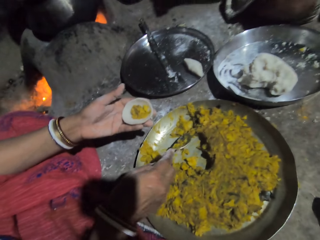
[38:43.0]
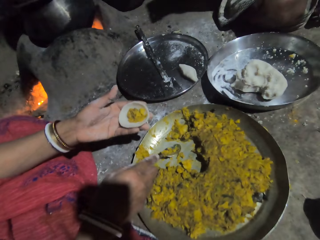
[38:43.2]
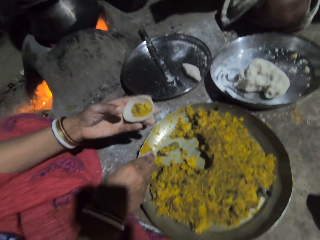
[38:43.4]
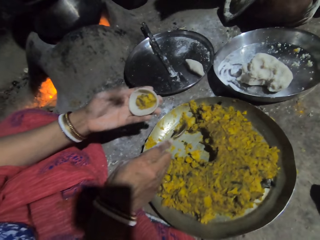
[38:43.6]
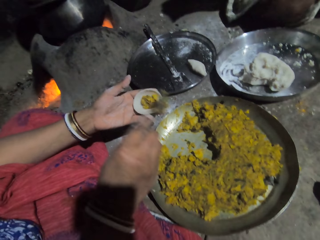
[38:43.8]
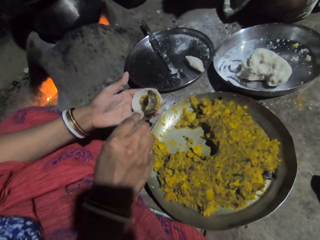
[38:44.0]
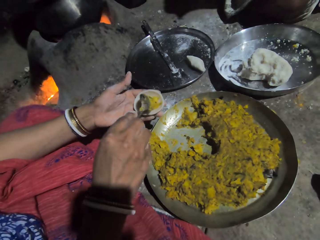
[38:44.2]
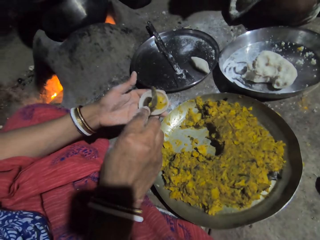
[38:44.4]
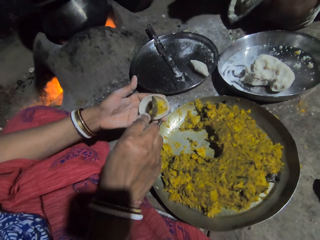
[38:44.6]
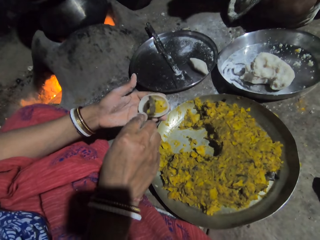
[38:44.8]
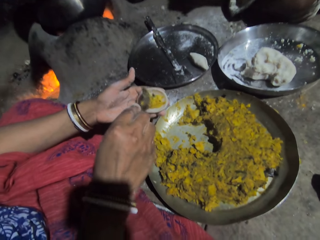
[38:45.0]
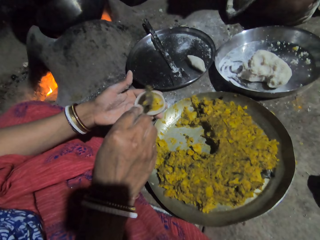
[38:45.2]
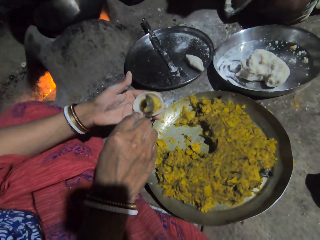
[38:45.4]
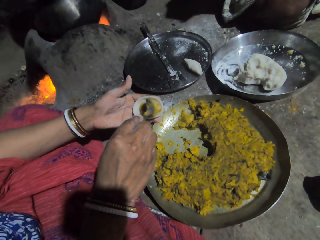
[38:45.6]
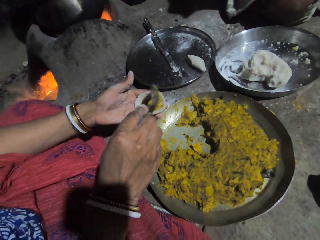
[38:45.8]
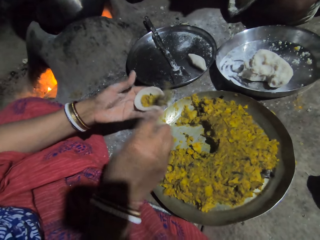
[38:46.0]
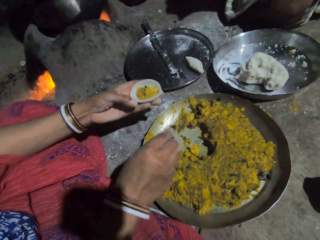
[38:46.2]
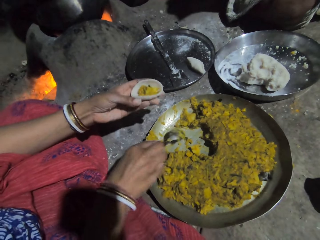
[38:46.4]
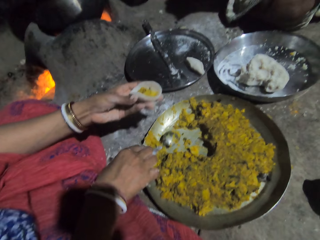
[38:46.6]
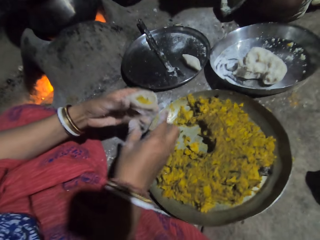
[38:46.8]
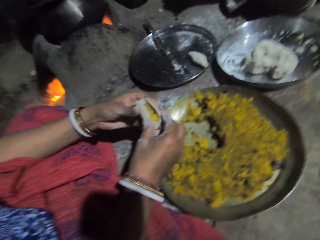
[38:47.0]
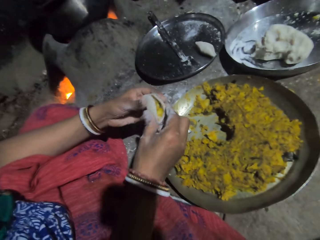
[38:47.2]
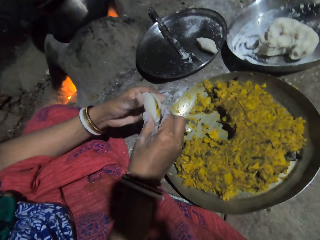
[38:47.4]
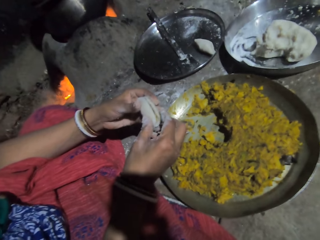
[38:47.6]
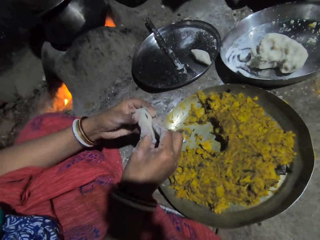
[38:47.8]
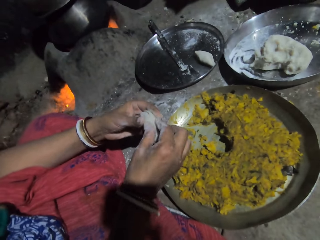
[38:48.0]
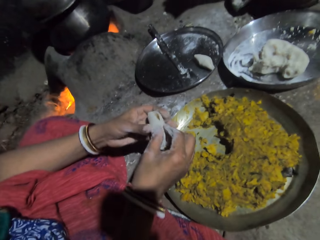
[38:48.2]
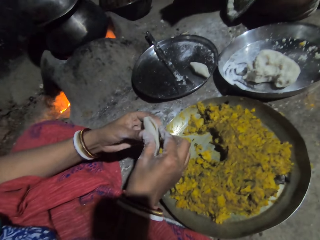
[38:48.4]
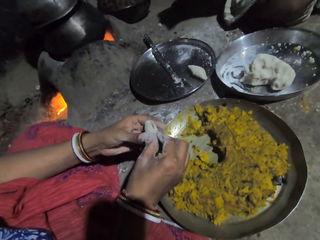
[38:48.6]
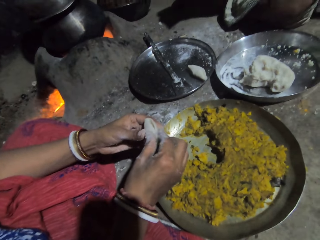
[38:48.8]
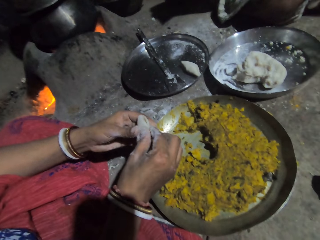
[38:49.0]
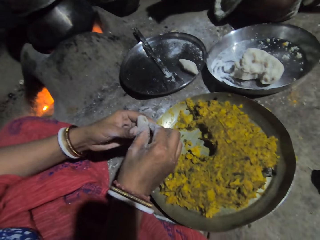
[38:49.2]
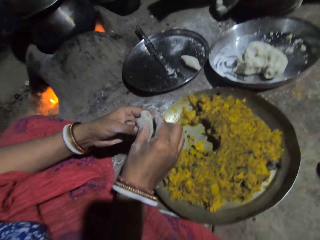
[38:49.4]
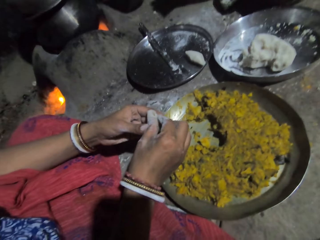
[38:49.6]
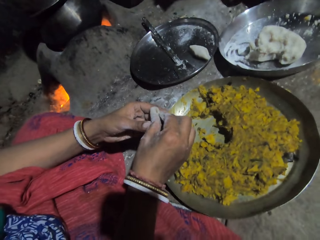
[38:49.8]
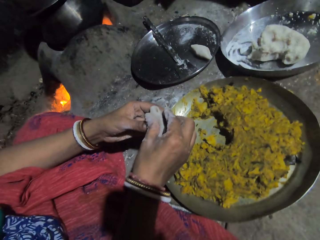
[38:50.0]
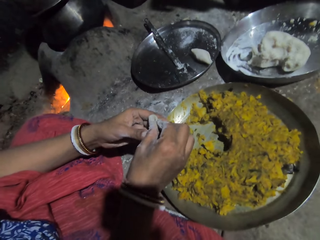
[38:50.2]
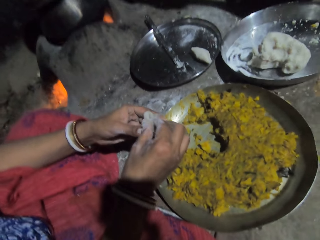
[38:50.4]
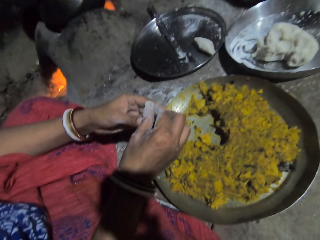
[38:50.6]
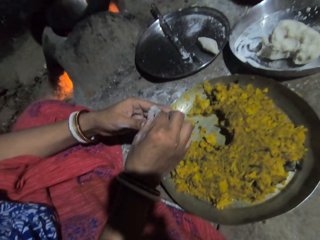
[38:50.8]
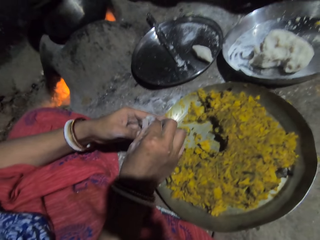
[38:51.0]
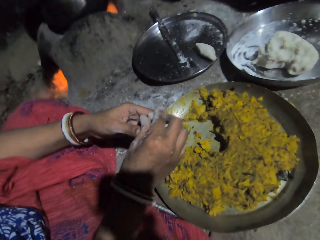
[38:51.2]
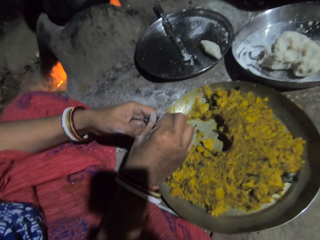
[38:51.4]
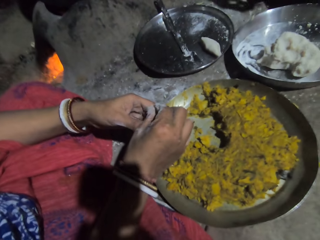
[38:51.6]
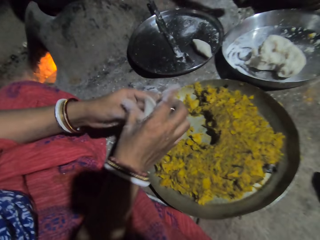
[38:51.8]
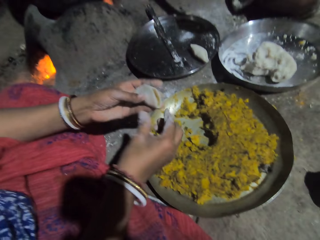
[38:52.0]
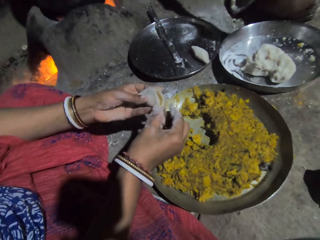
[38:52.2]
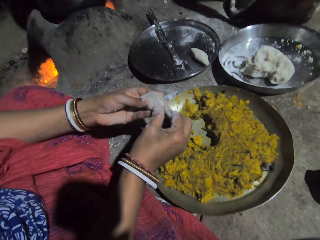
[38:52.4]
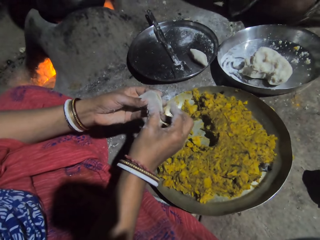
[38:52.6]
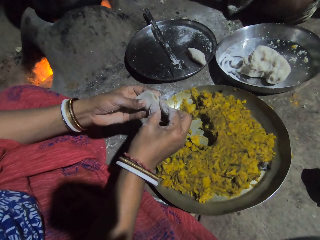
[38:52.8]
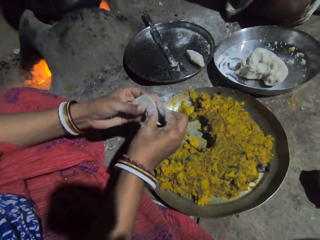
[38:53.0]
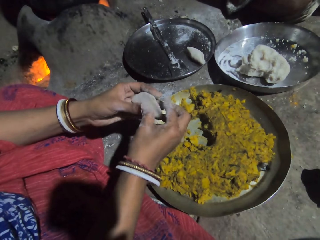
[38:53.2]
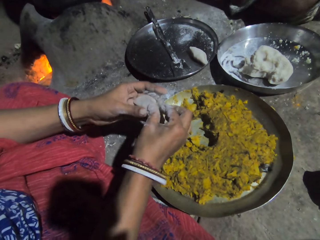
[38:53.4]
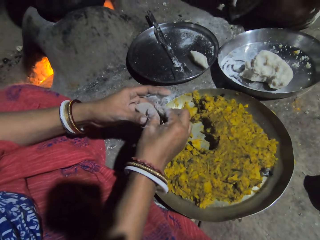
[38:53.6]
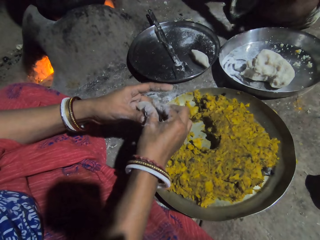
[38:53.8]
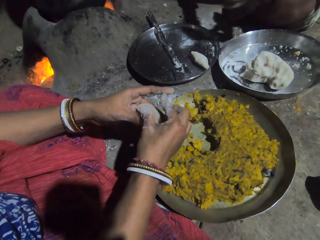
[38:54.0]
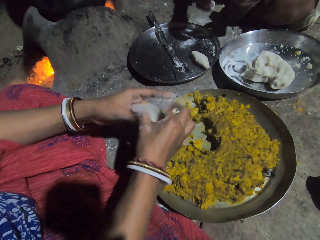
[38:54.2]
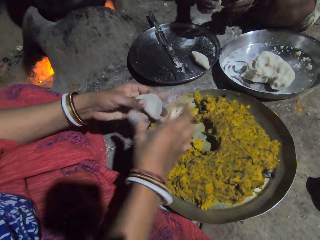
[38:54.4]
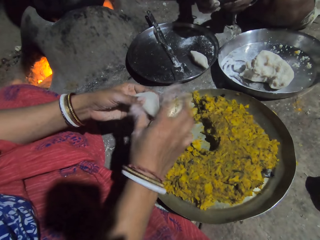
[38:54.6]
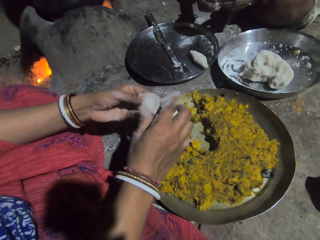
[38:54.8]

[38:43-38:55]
The camera wearer stares around. They spread filling in the dough. A person adjusts the potato mash. The camera wearer places the spoon in the tray. The person drops the spoon. The camera wearer pinches the edges of the dough. The person covers the dough together.

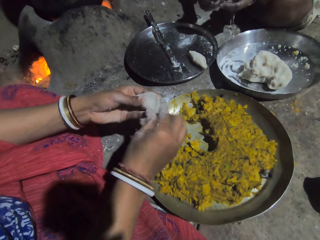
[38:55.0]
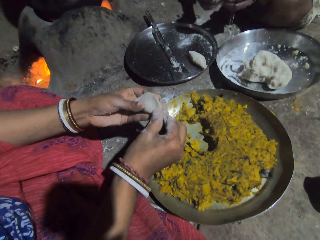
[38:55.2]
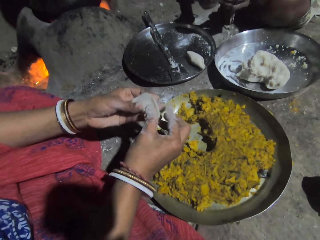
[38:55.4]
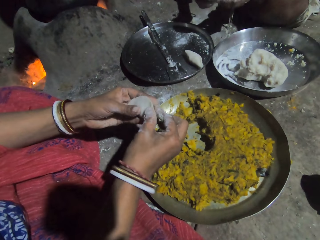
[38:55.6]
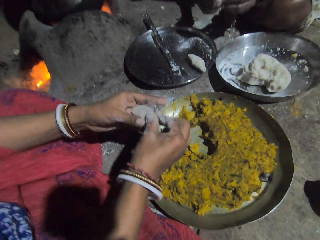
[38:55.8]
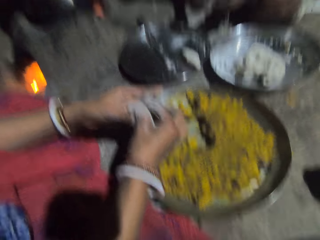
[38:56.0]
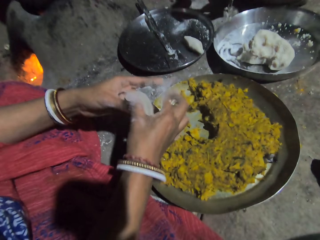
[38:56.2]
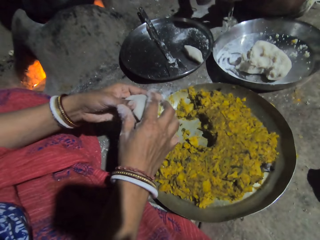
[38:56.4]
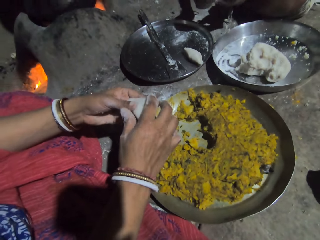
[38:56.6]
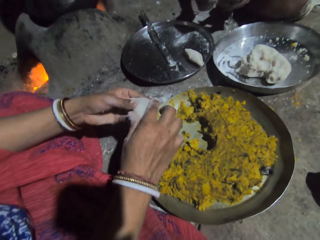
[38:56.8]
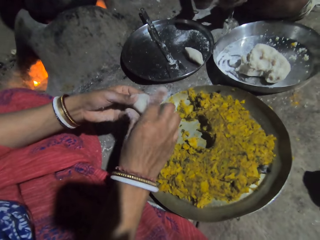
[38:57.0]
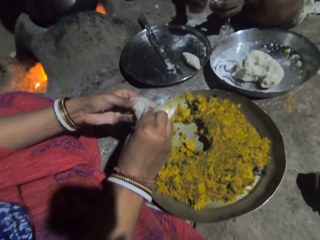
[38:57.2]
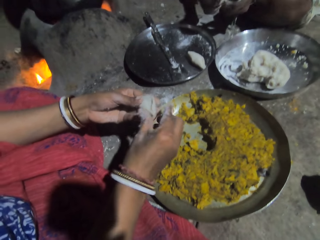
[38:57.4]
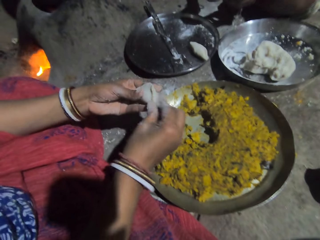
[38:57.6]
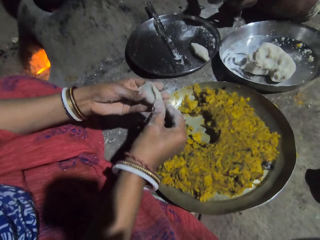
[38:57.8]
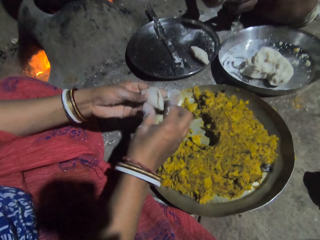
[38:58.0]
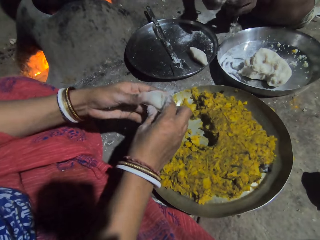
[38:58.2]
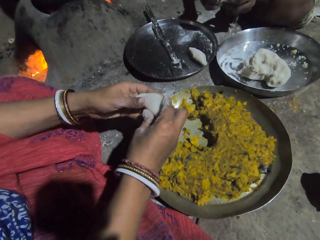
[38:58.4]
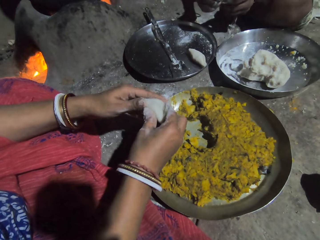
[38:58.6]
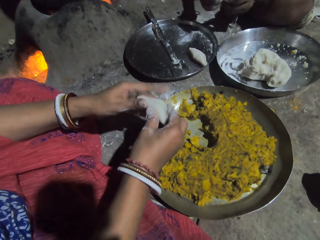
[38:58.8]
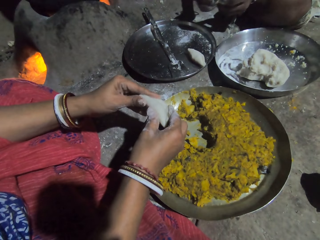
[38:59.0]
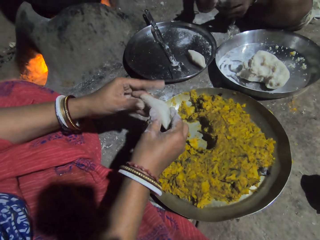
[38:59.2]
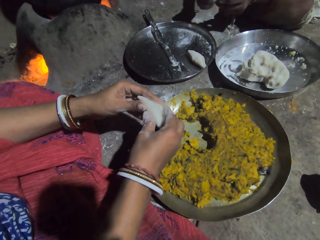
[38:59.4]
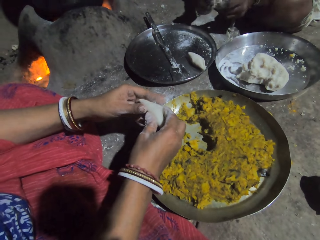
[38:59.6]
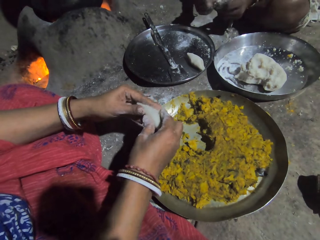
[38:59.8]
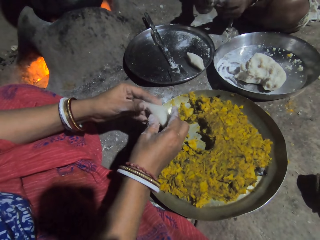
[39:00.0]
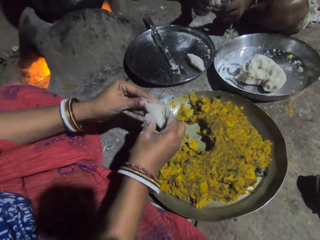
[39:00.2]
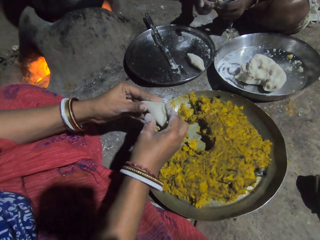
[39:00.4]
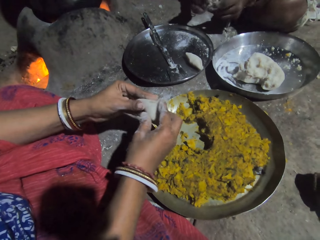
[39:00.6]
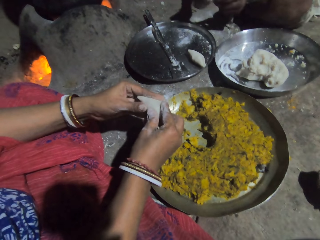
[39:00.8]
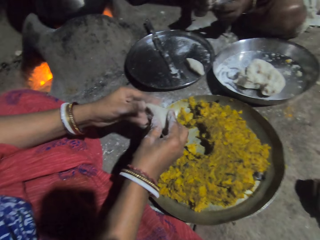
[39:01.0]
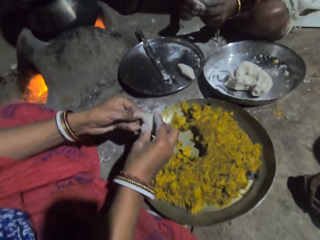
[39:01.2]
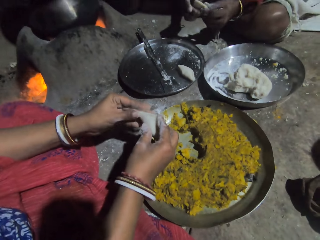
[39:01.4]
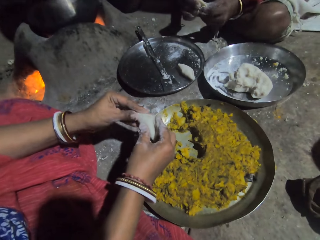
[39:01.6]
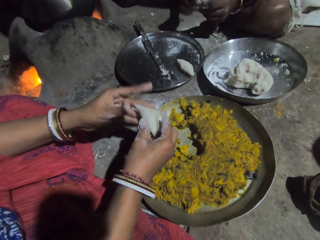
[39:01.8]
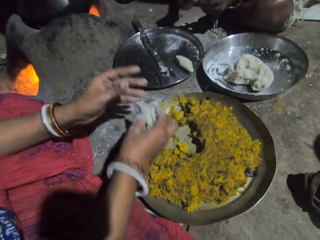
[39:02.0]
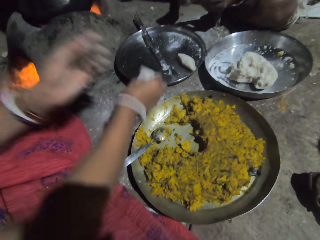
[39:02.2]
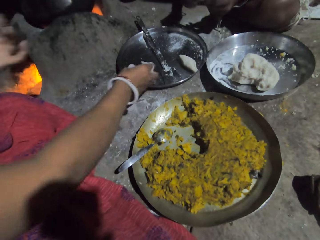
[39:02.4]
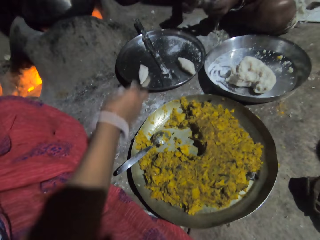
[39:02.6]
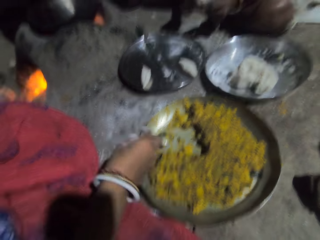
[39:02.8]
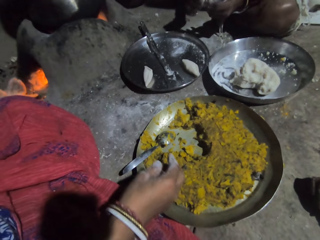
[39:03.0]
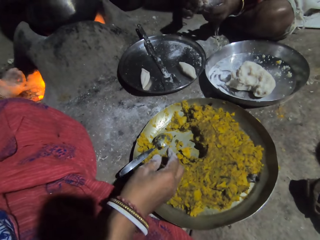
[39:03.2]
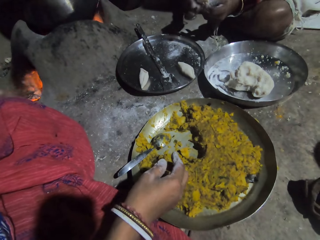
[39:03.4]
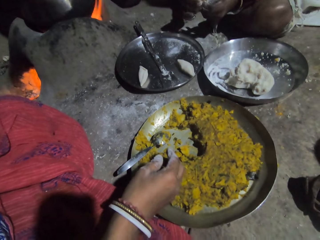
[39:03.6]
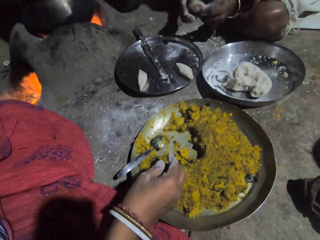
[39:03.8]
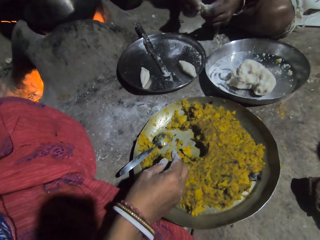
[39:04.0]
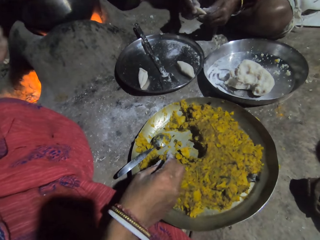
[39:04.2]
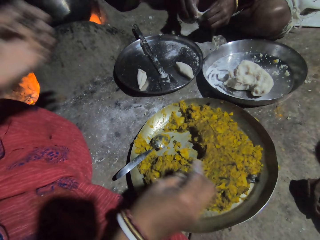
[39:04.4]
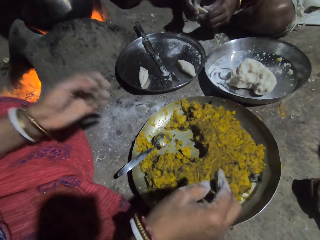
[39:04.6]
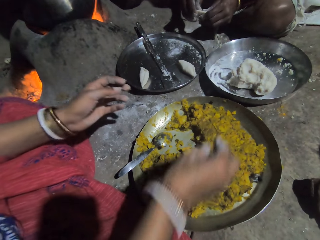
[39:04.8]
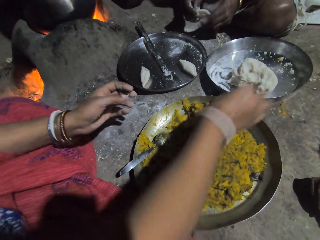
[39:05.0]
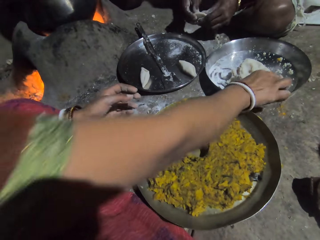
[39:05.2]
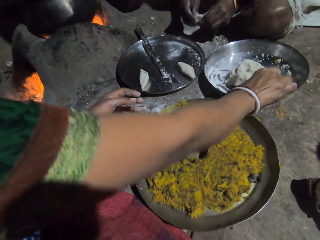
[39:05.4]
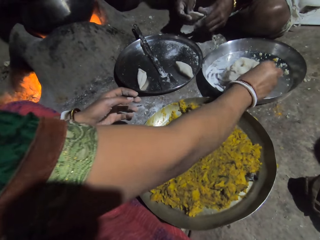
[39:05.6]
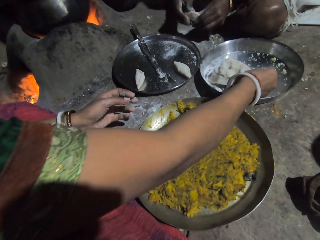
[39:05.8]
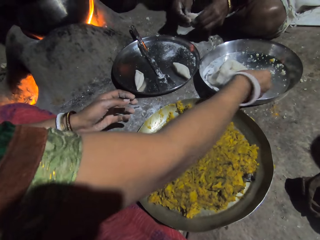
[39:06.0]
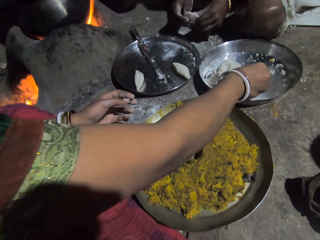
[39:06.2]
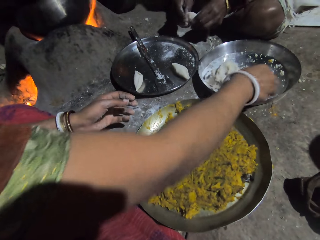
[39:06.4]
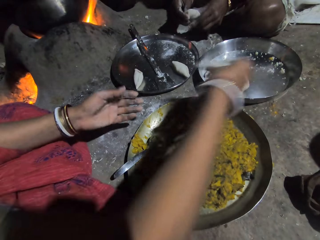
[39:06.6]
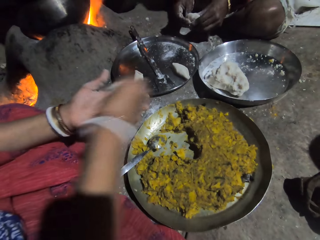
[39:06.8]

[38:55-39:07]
The camera wearer puts the dough in the tray. They put firewood into the fire. A person adjusts the fireplace. The camera wearer picks up the dough. The person cuts the dough.
